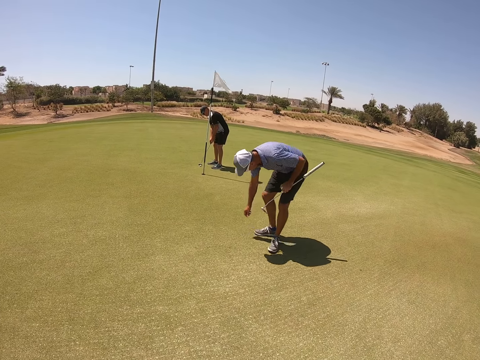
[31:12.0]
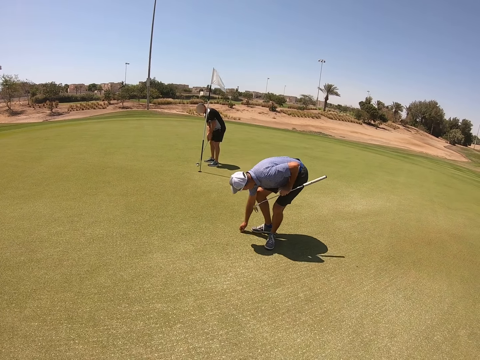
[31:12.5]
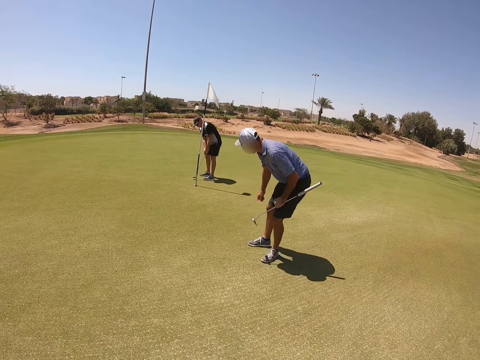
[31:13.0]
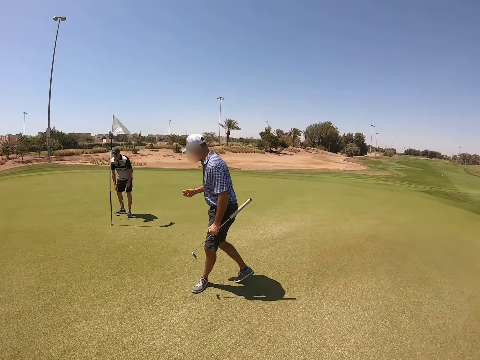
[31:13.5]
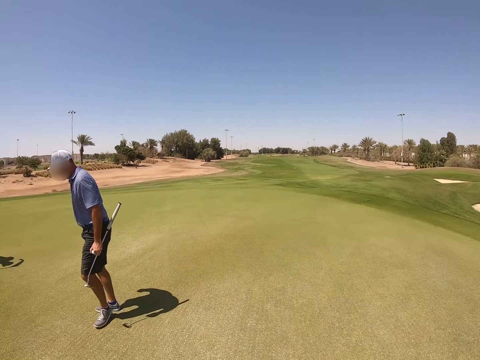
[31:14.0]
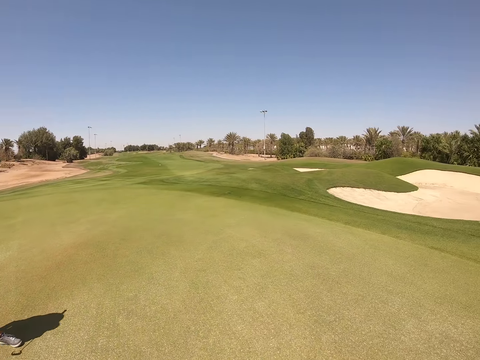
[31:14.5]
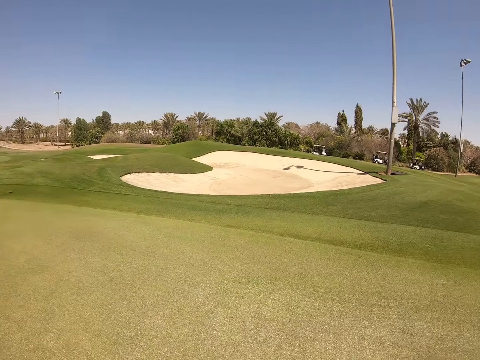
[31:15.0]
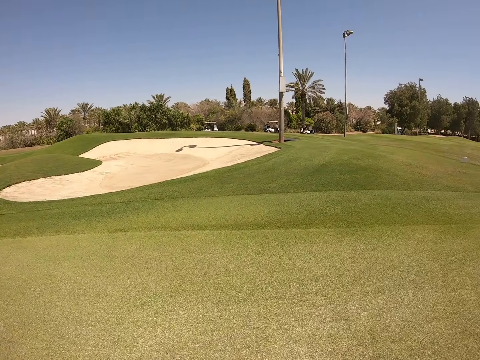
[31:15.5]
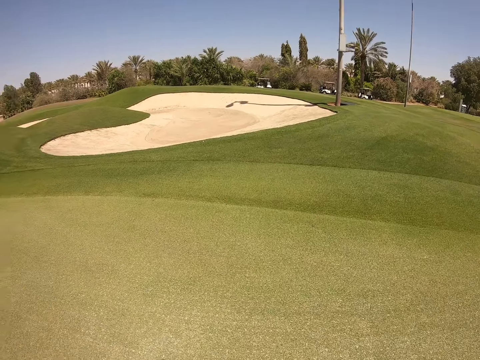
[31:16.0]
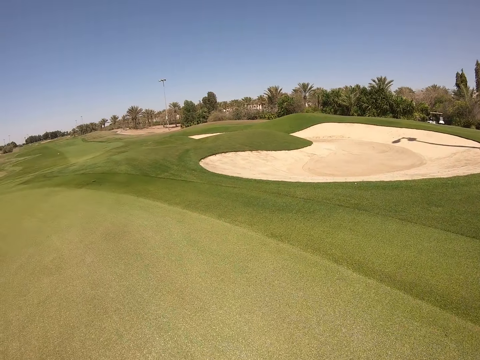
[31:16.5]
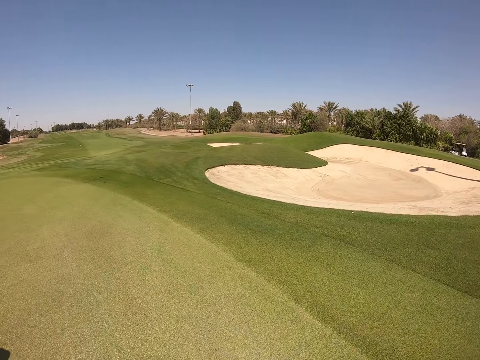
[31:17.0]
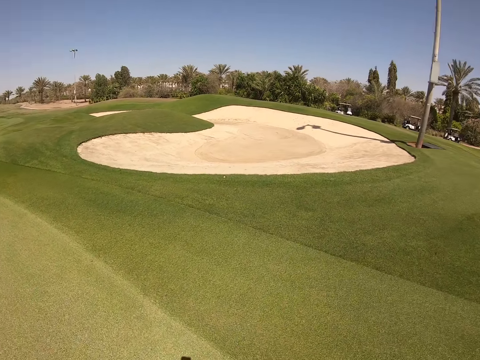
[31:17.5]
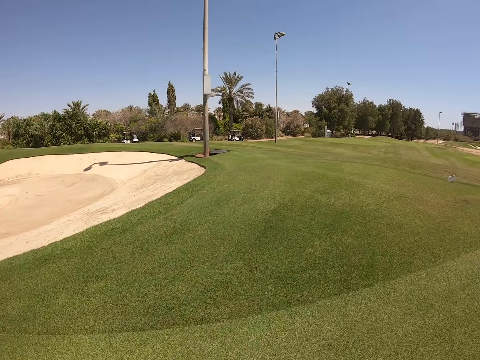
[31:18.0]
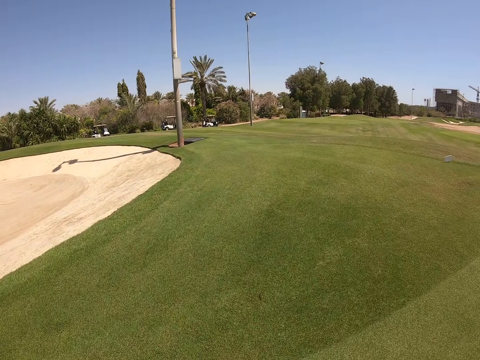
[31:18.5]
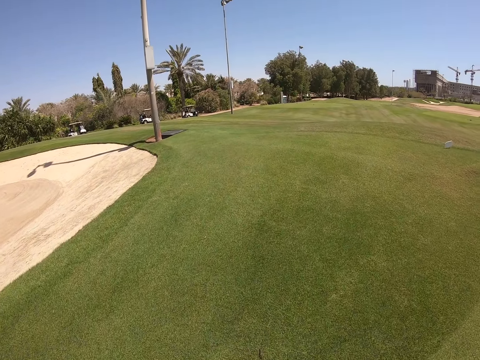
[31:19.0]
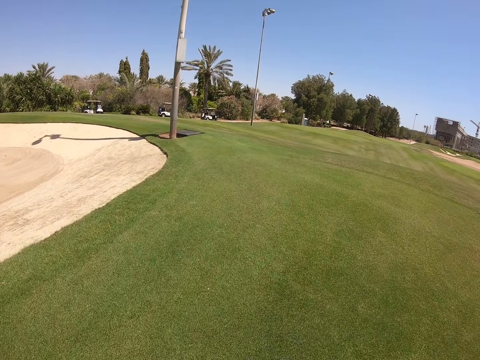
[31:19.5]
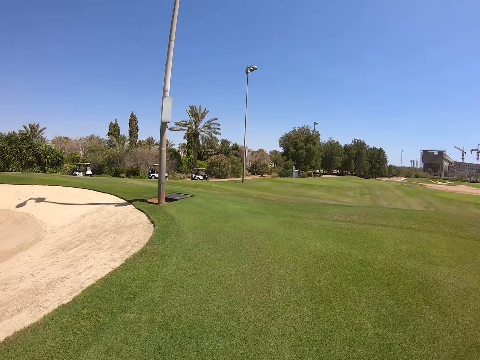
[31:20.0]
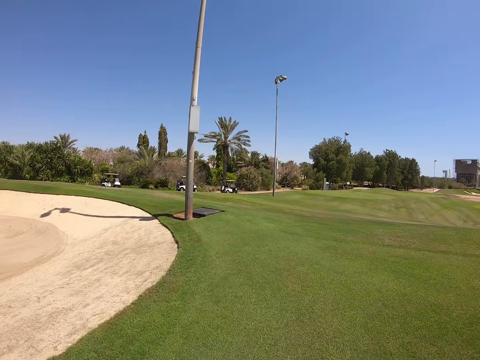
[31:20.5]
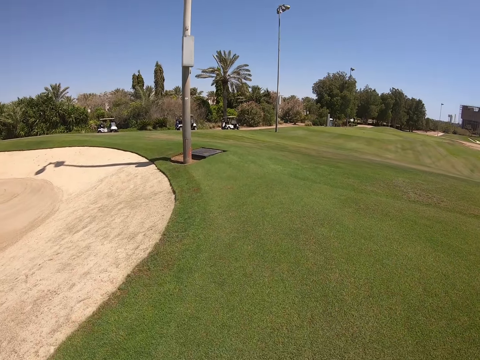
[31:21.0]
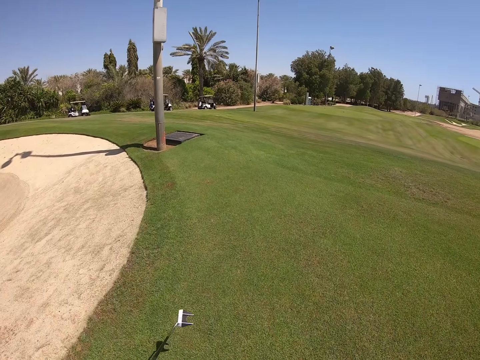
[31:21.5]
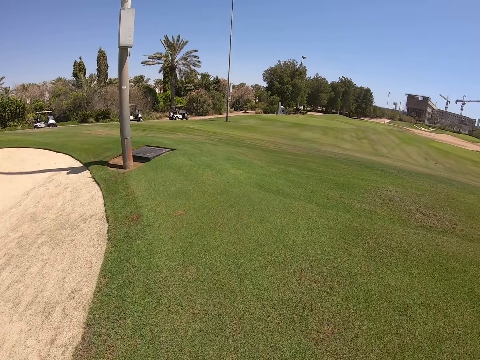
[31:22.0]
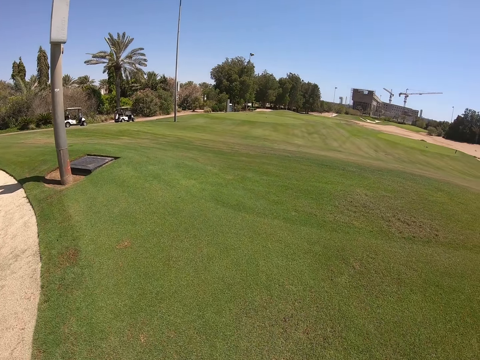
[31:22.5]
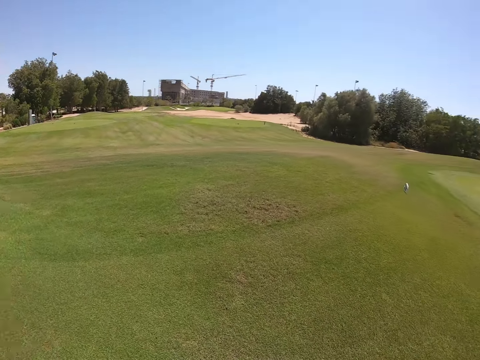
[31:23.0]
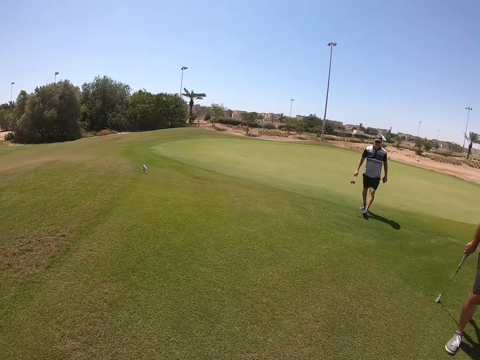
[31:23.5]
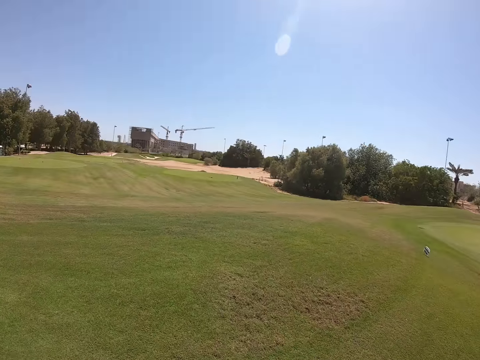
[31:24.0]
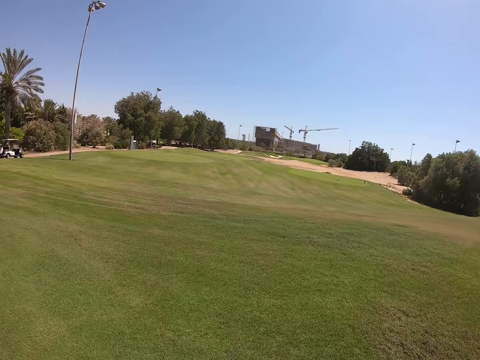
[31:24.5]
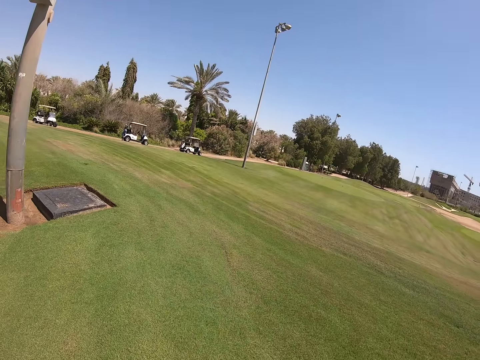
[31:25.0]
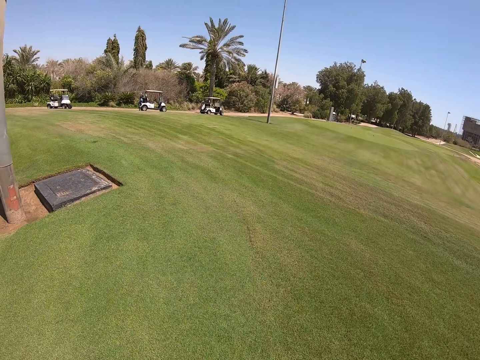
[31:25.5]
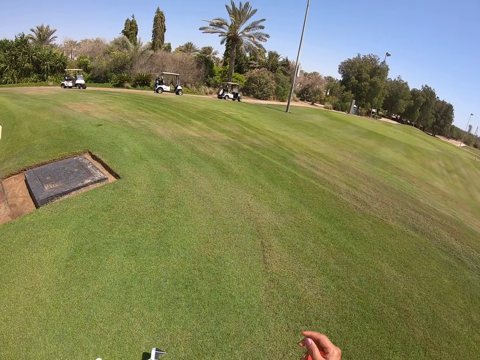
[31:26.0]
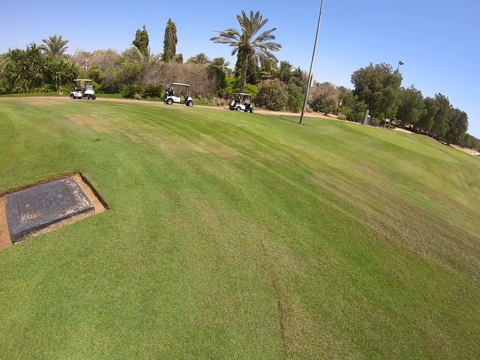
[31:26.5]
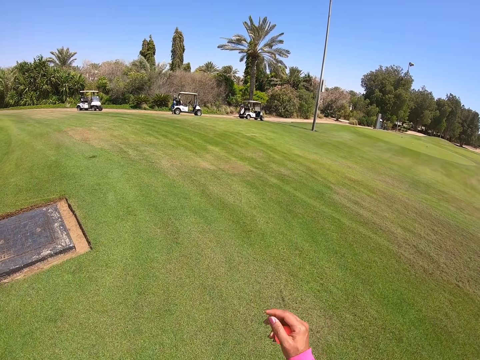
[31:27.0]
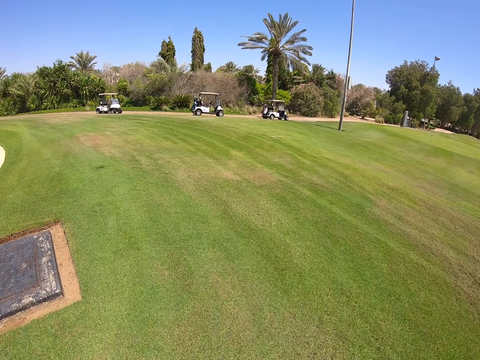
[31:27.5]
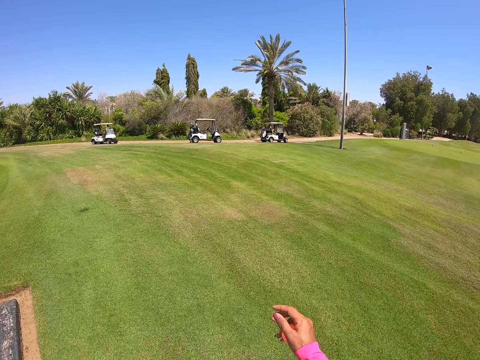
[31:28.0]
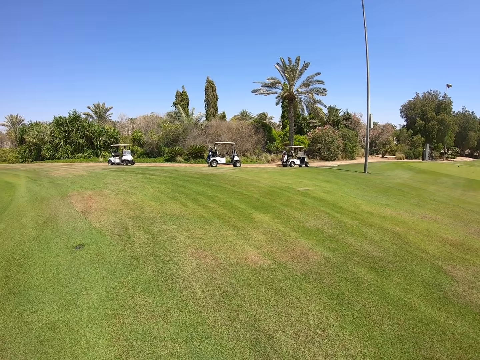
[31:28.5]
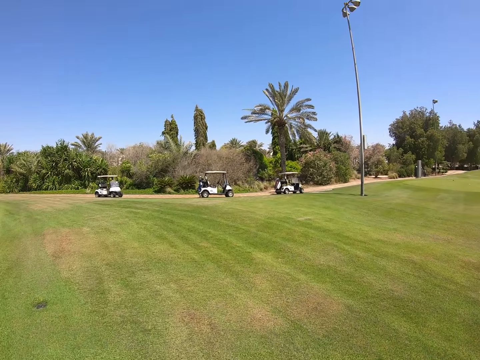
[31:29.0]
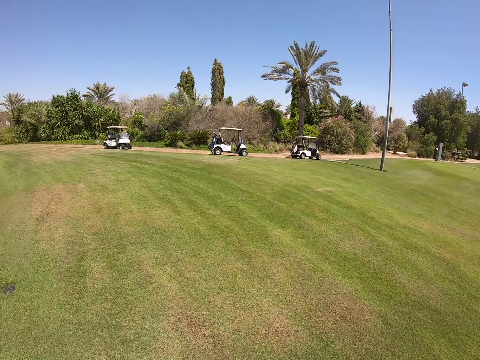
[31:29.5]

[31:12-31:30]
The camera wearer looks around. They walk in the golf course. They turn around. They walk in the golf course.

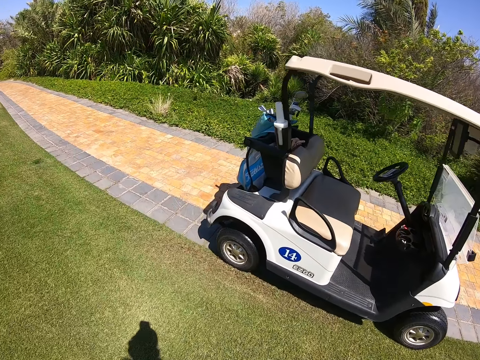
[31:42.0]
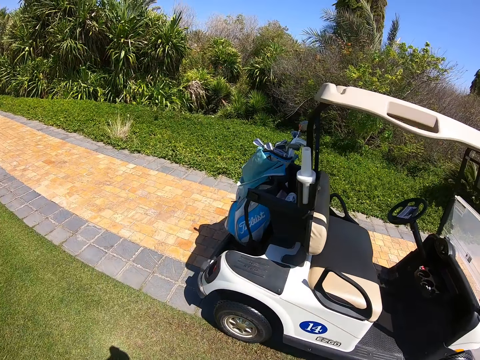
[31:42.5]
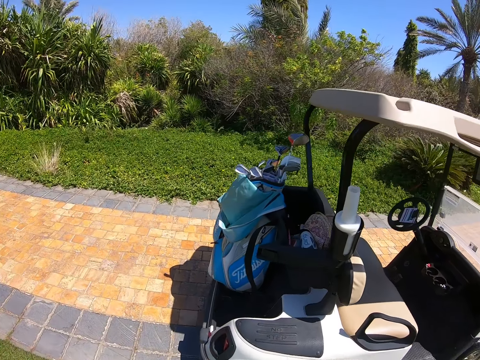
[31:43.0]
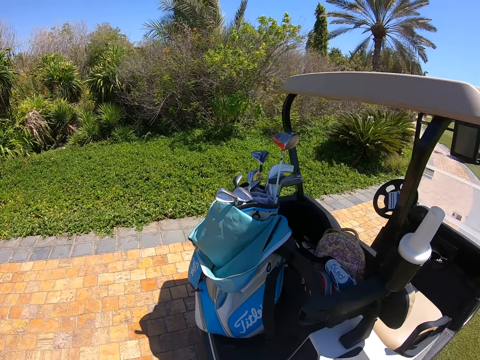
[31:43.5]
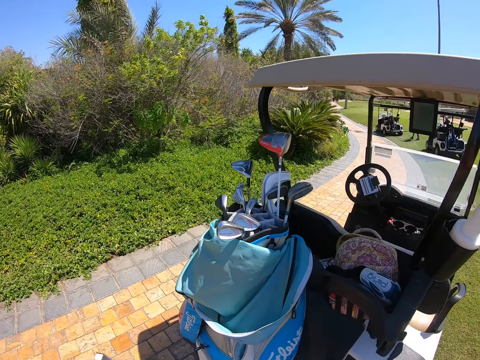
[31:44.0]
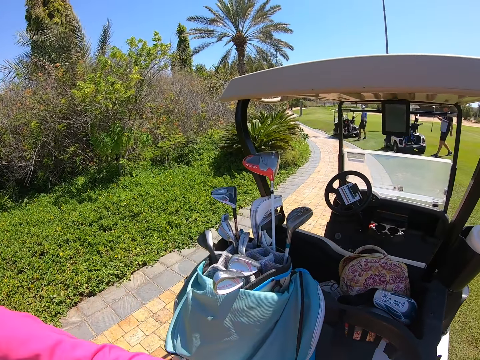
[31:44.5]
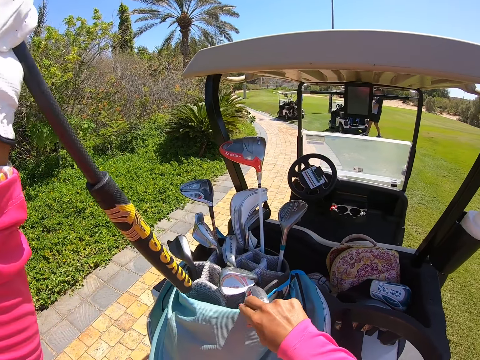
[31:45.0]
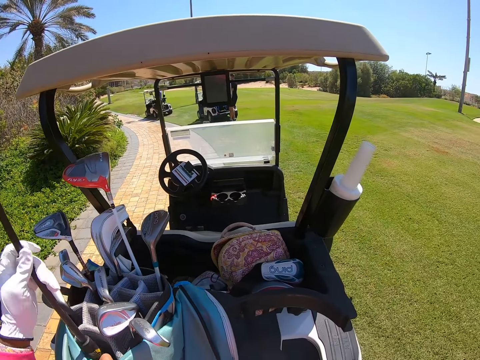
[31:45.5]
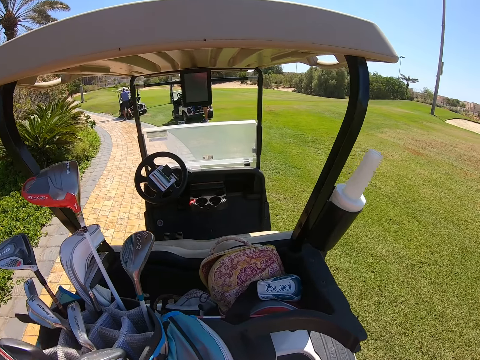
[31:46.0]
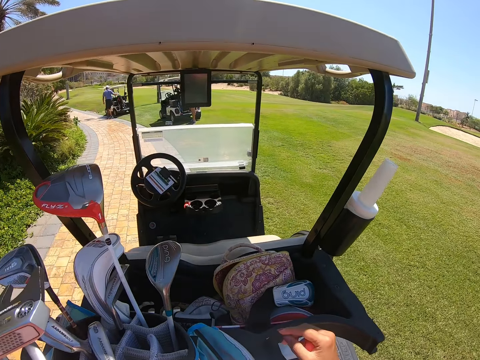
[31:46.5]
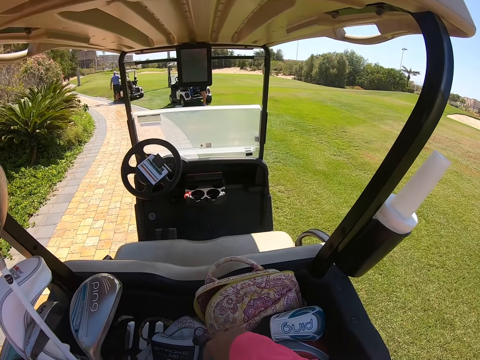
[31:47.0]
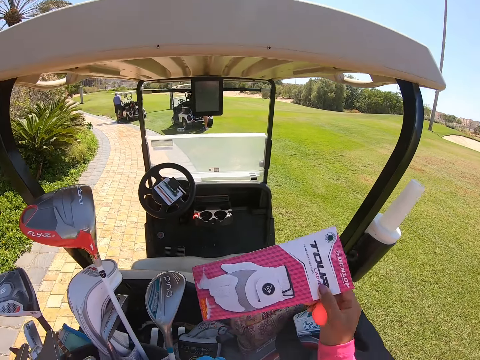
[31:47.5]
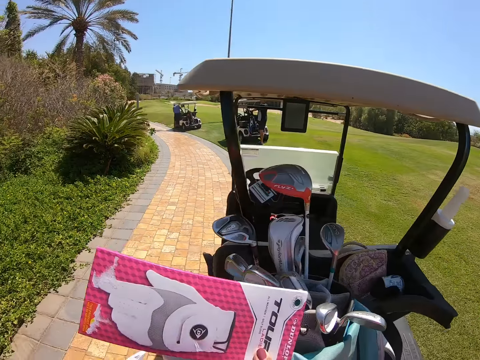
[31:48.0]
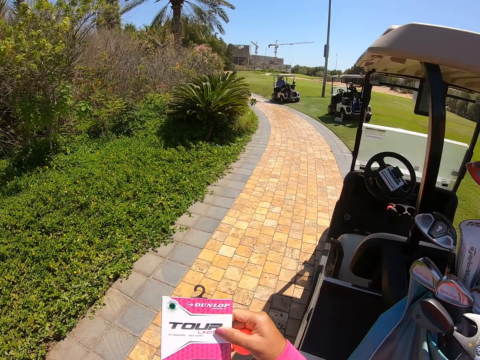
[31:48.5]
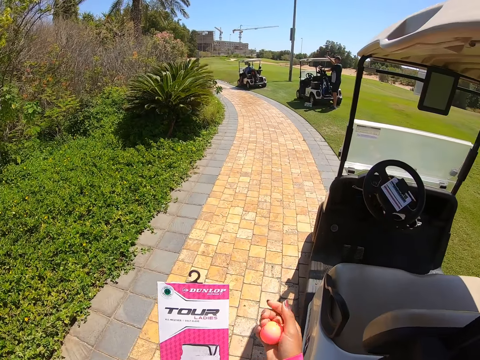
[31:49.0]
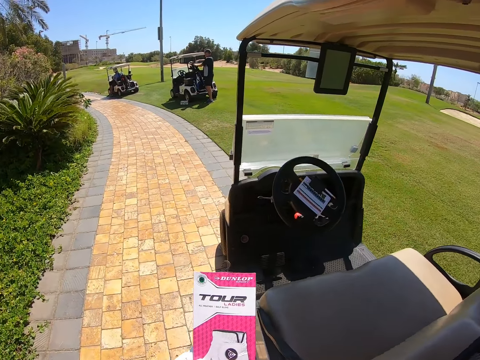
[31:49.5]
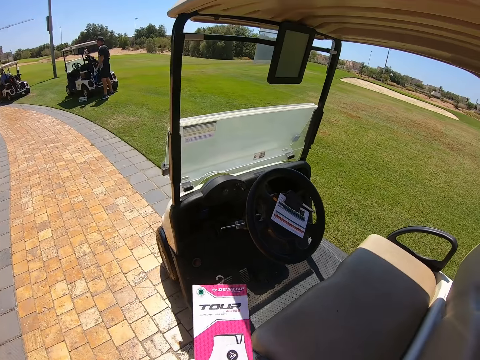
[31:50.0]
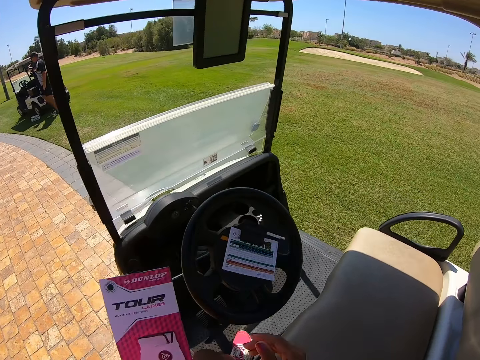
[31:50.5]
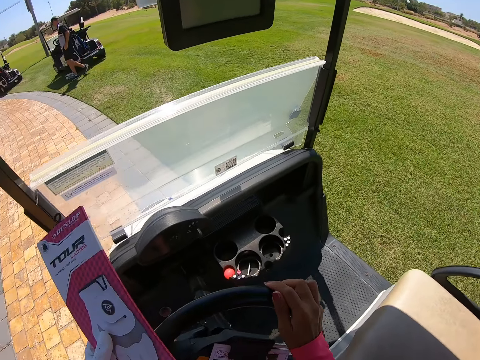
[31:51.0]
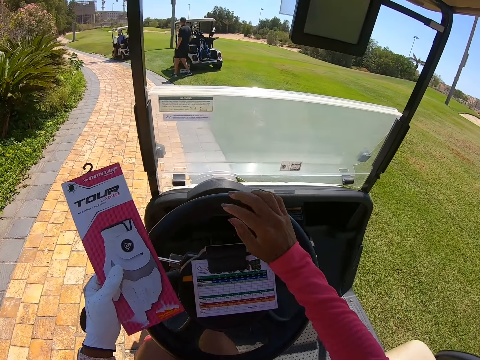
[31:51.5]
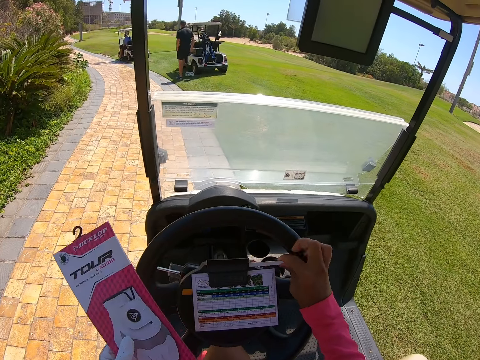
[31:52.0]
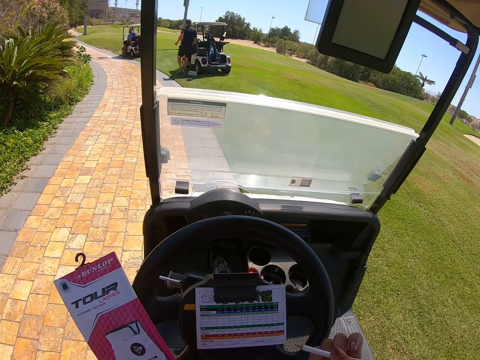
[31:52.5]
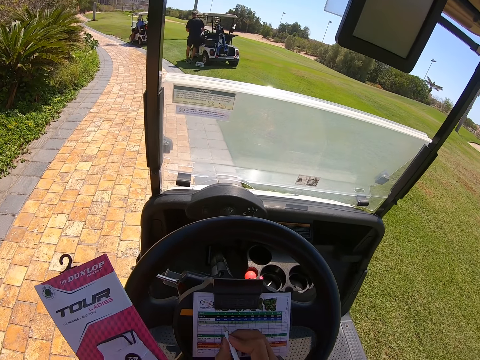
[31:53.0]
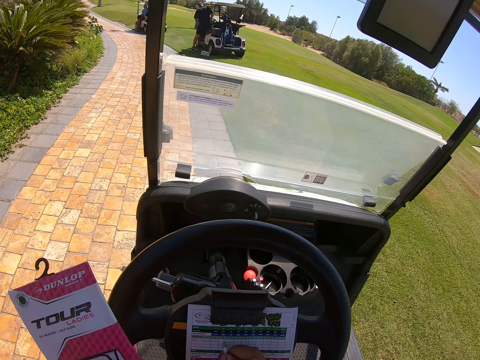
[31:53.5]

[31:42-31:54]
The camera wearer puts the golf club in the golf bag cart. They pick up the glove card or paper. They walk on the pavement. They sit, hold the steering and enter the golf cart. They pick up the pen.
